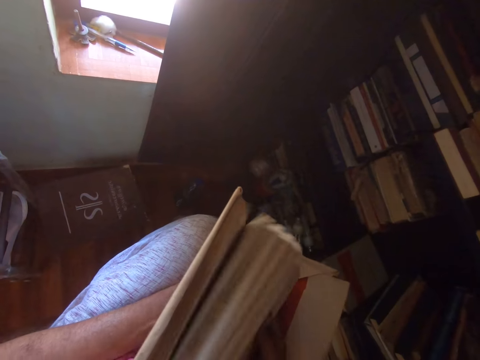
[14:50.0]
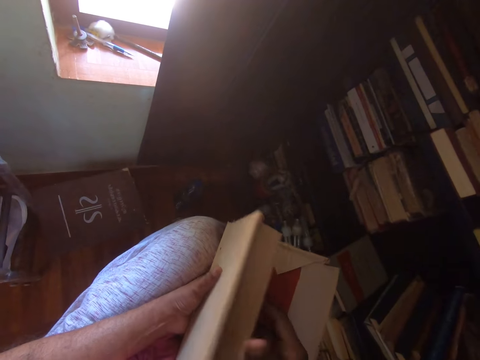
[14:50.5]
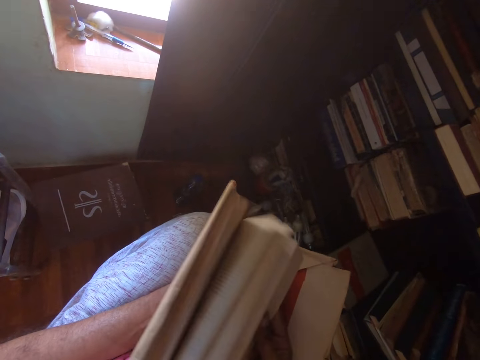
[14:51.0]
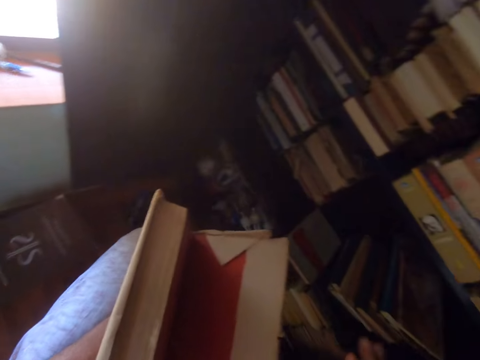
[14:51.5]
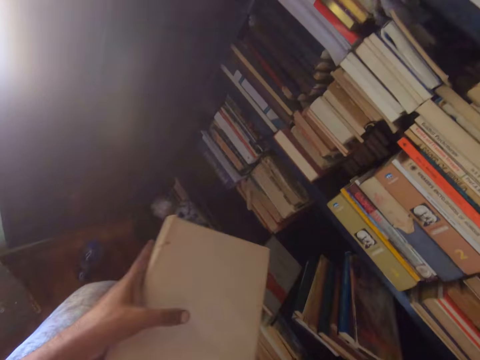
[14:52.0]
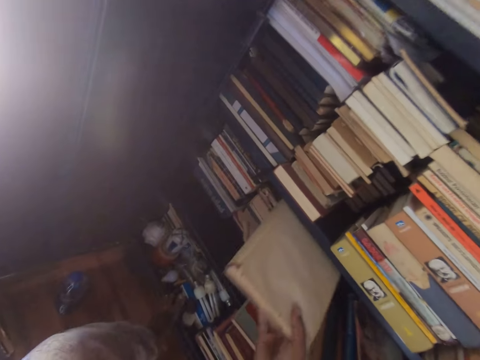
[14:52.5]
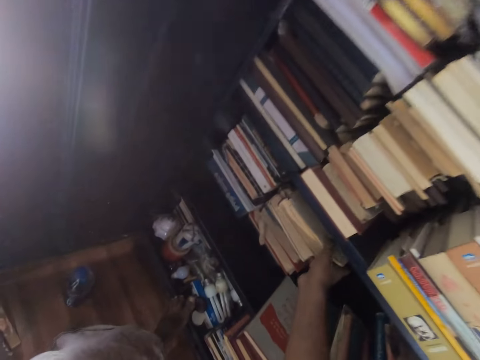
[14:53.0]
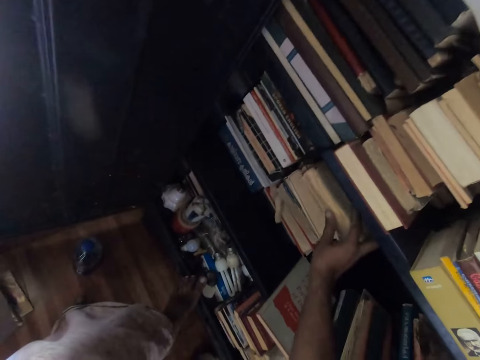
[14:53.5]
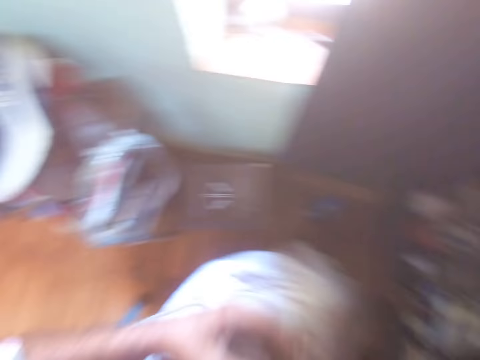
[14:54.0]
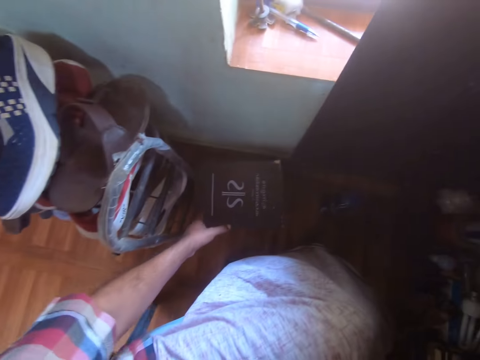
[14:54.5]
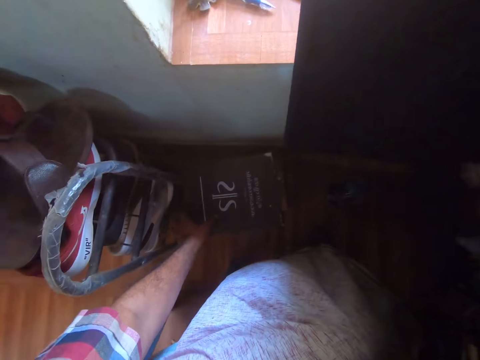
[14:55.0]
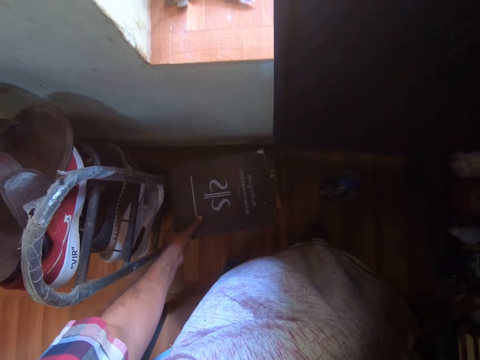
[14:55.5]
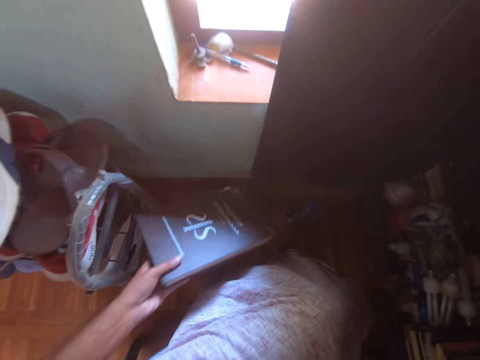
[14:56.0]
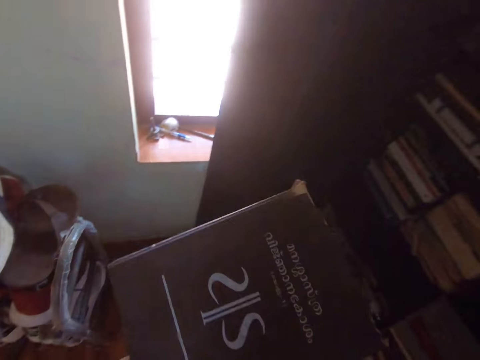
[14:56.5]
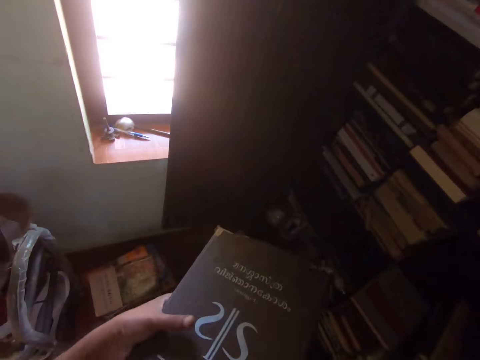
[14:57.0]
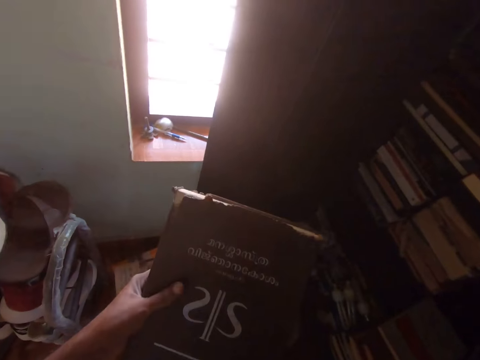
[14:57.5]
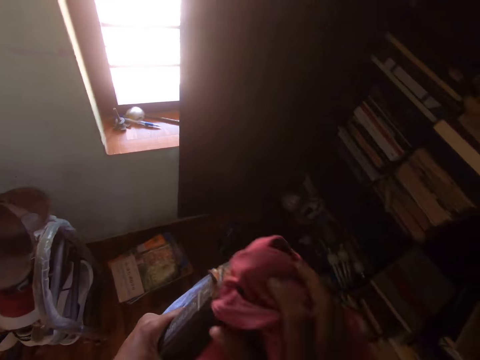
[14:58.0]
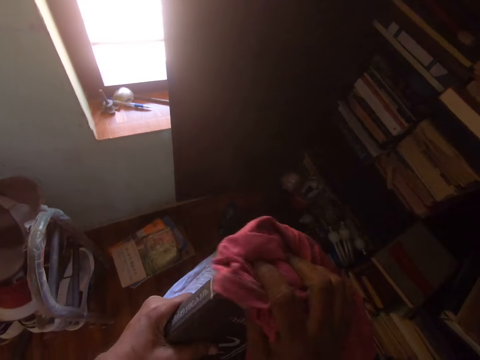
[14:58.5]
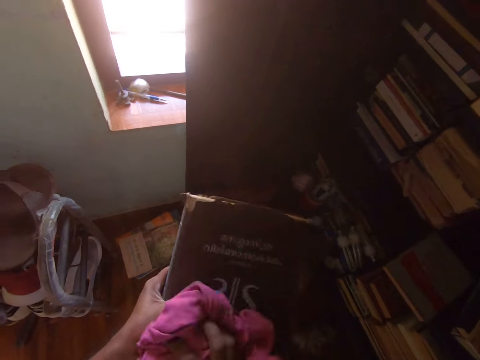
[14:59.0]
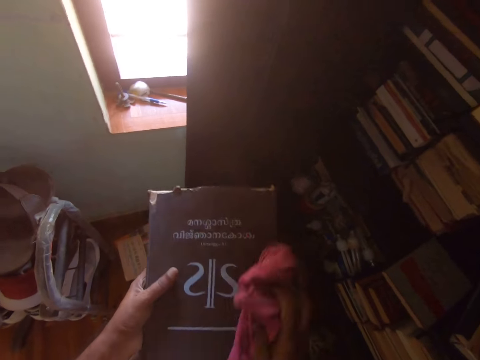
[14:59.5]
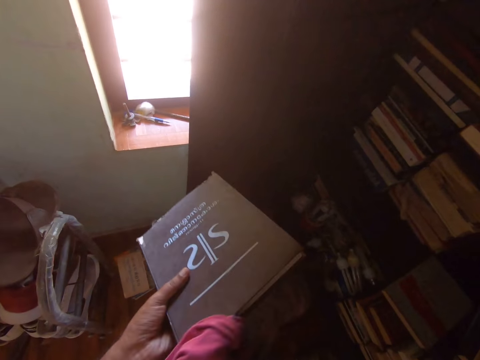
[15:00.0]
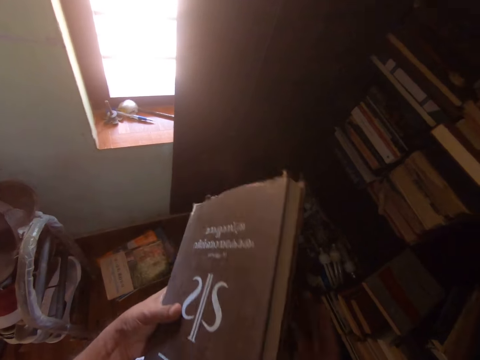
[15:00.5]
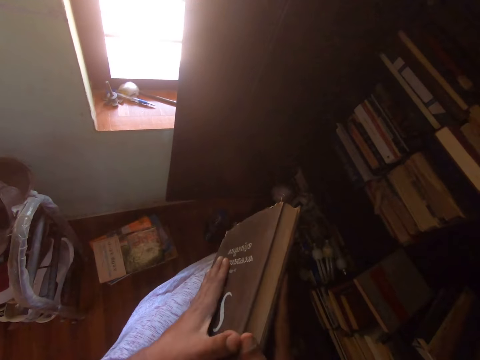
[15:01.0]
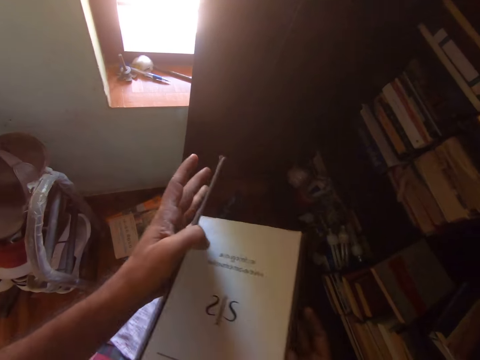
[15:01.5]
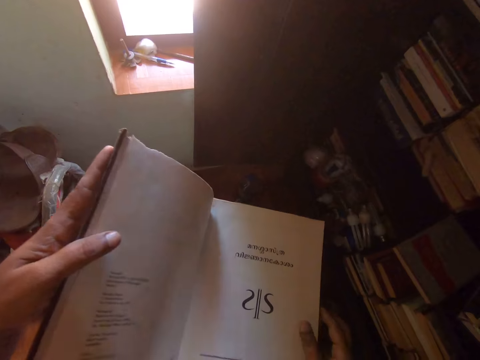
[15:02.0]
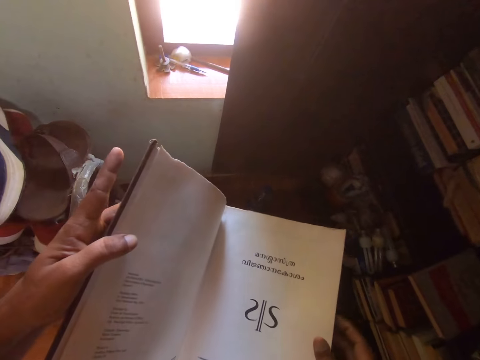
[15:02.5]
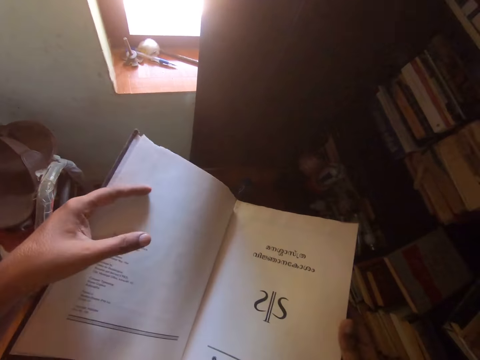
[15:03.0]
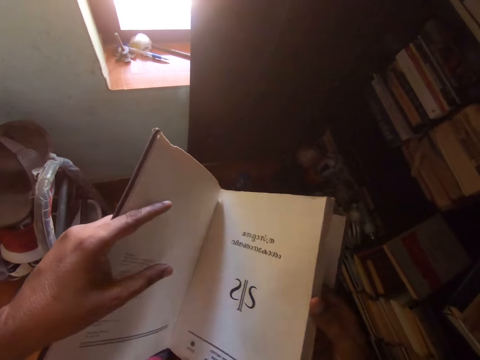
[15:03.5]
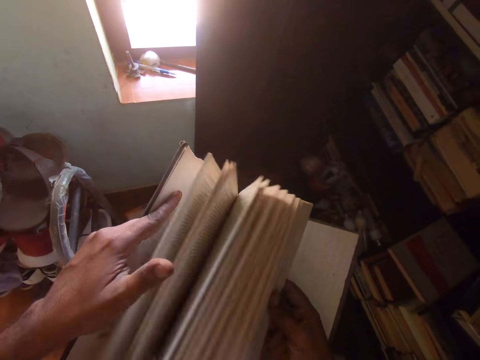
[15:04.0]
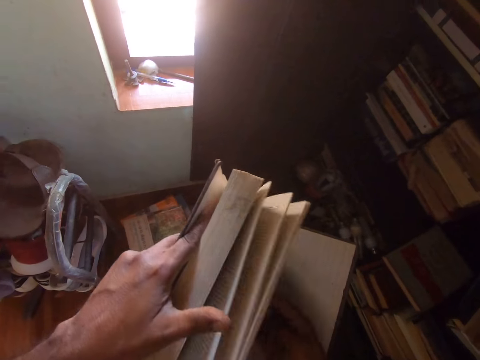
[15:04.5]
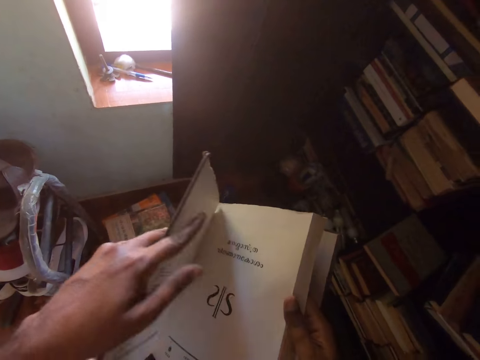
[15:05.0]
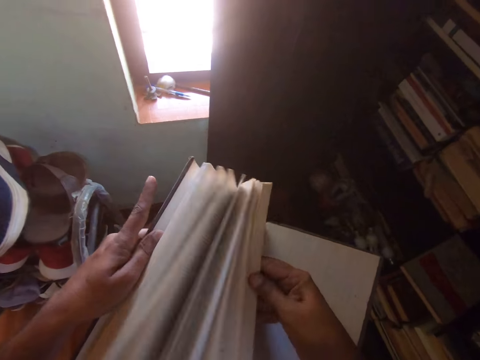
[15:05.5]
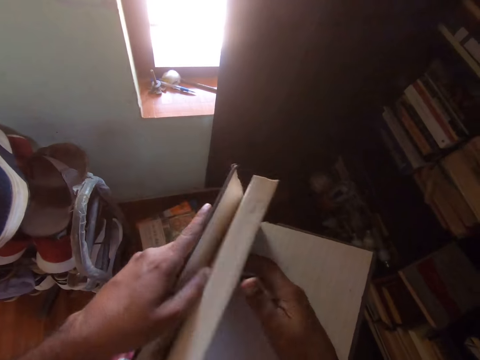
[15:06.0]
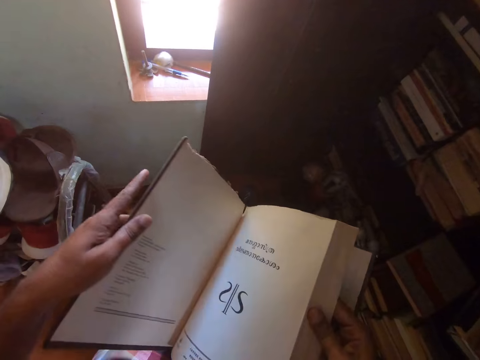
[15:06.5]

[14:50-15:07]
The camera wearer puts the book in the shelf. They pick a book from down. They wipe the book with a cloth. They peruse the book. They open the book page.

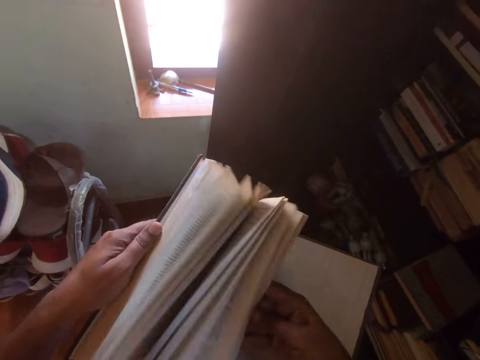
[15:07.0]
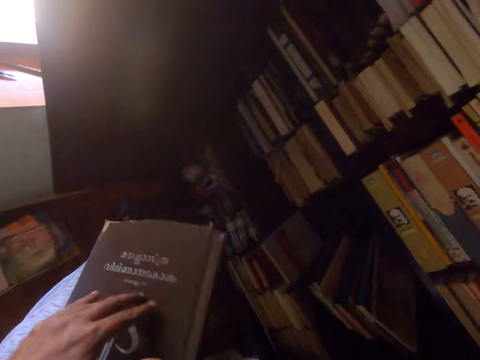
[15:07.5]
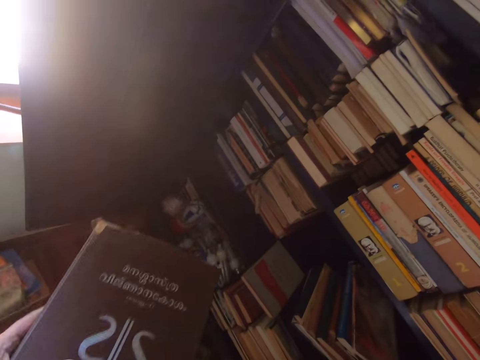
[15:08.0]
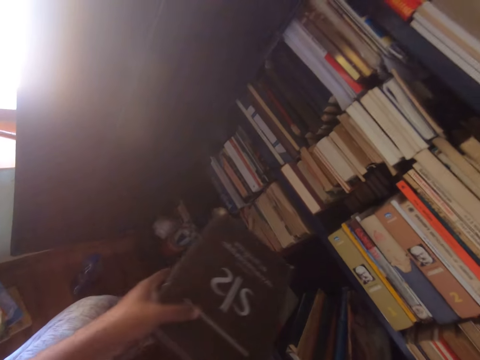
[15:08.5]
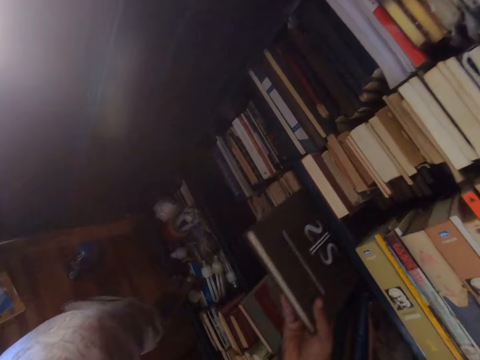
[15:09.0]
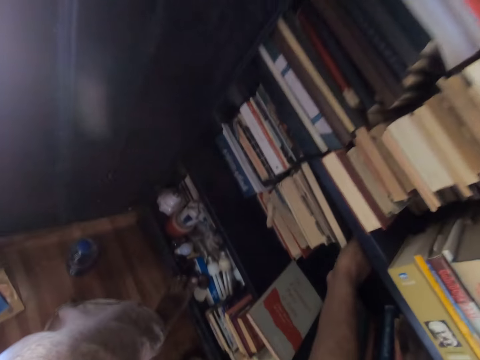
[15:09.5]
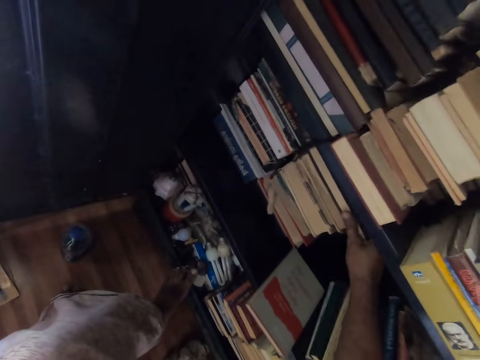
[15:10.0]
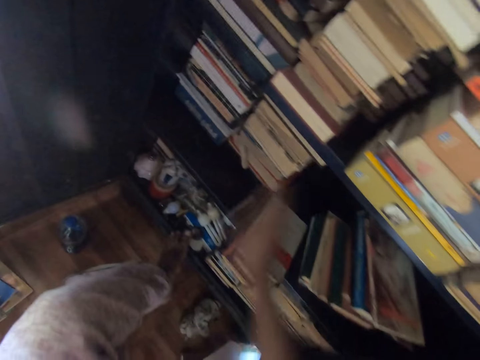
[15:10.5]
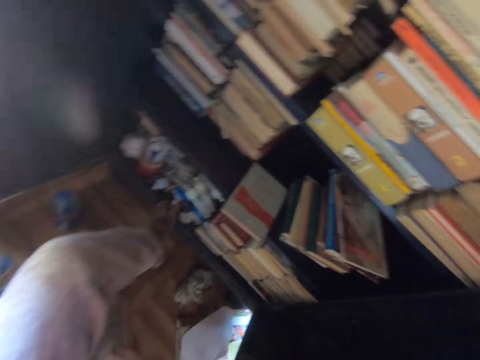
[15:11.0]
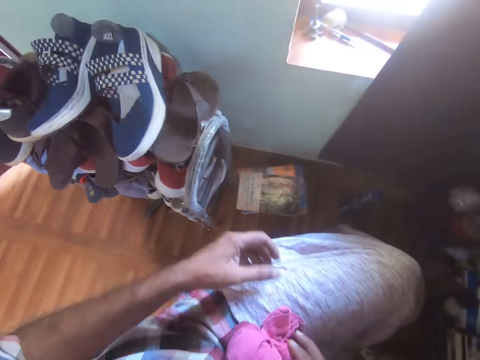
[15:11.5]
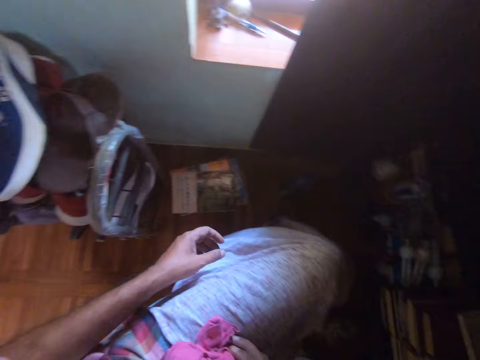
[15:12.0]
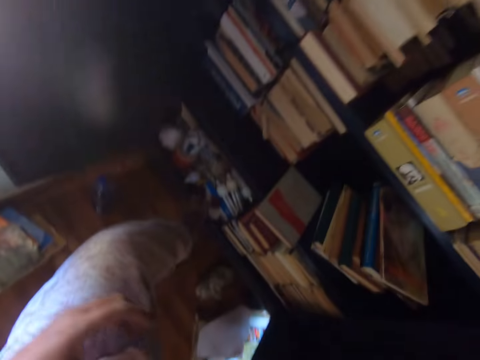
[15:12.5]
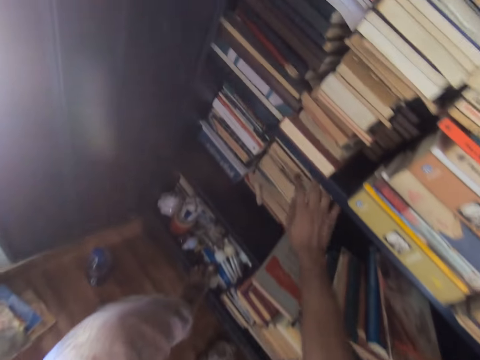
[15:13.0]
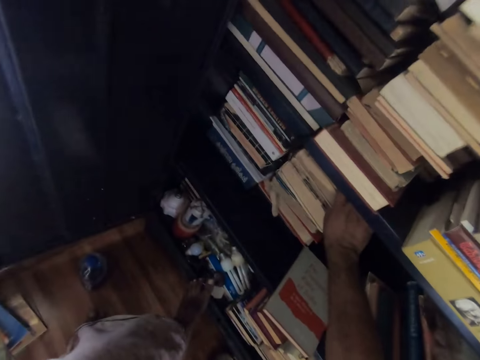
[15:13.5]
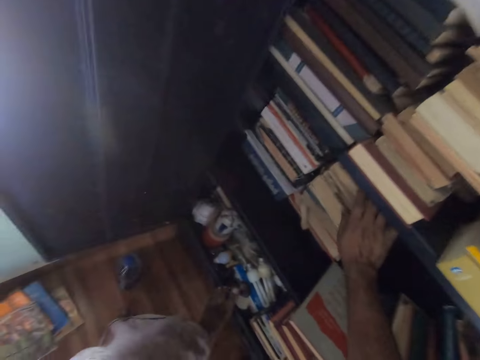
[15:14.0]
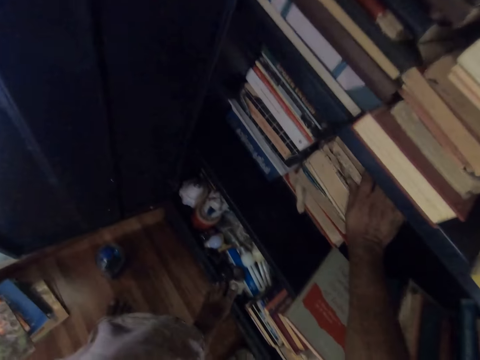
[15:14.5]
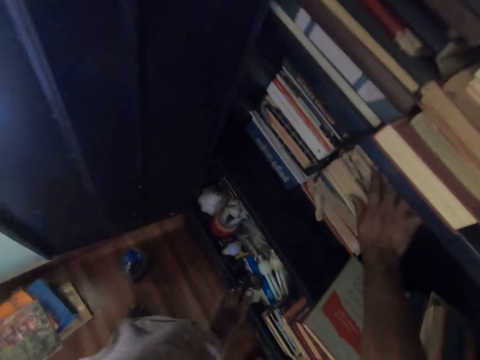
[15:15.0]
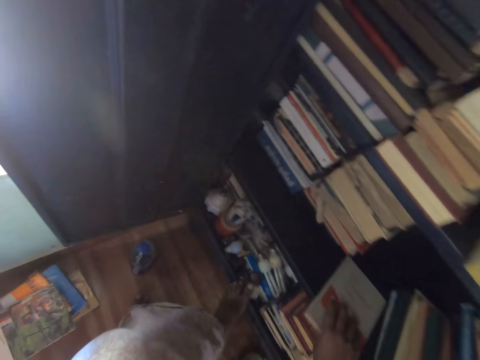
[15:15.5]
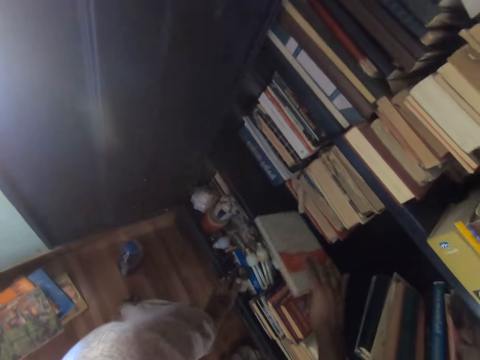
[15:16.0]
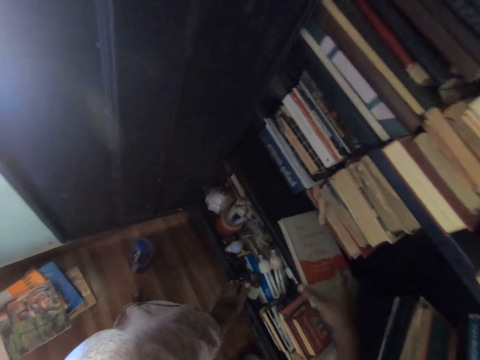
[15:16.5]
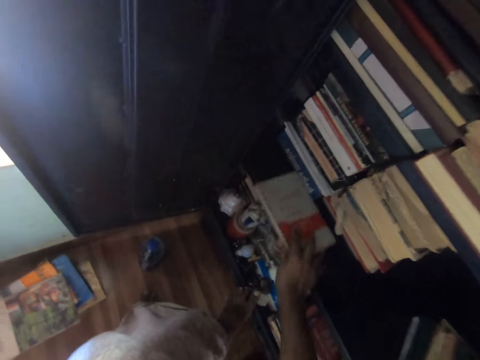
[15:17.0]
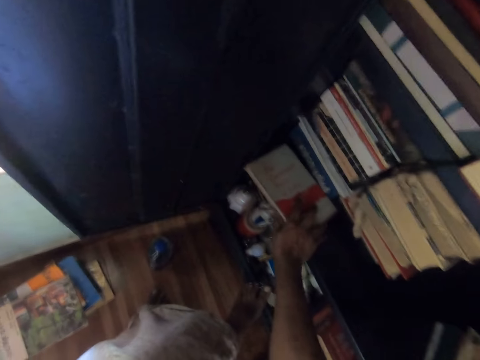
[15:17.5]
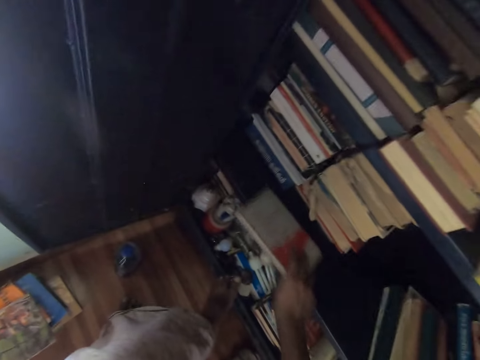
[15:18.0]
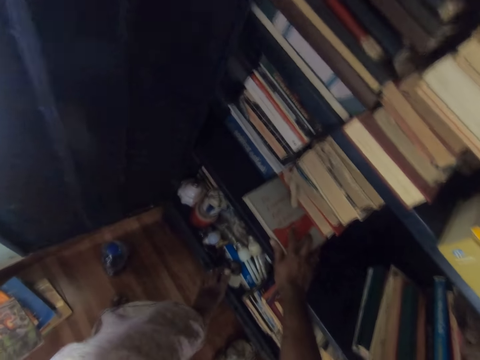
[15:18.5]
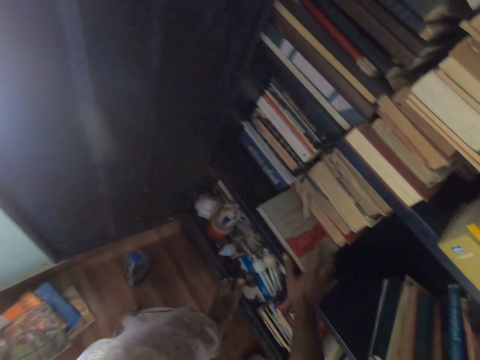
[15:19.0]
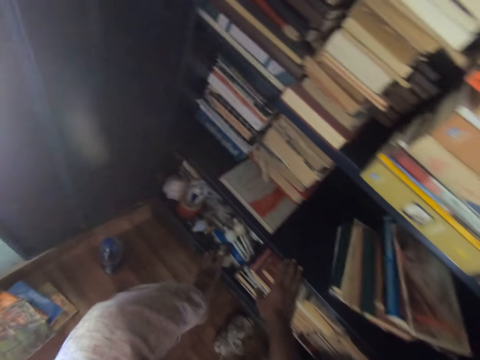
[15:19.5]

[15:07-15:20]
The camera wearer puts the book in the shelf. They look around. They arrange the books in the shelf.
